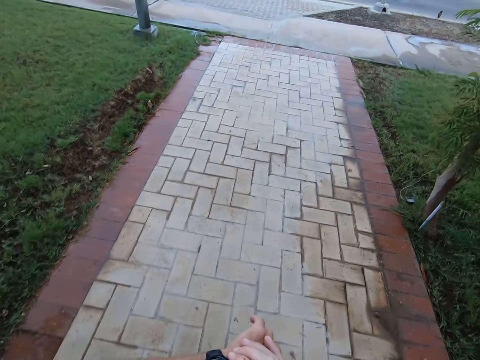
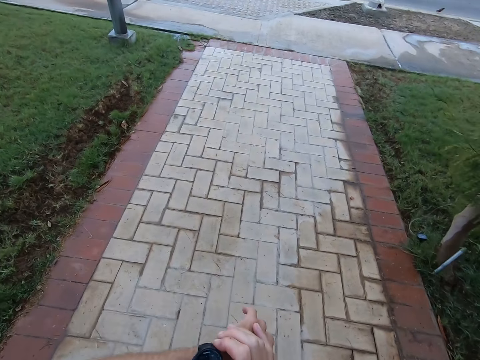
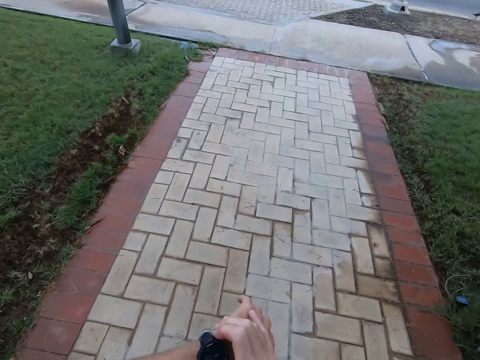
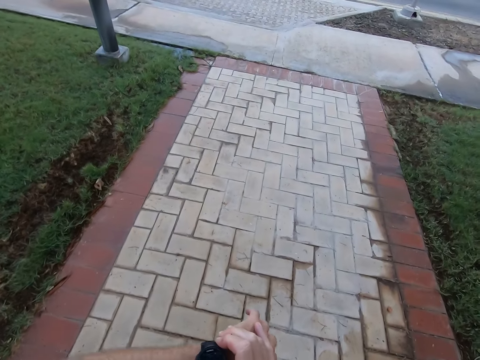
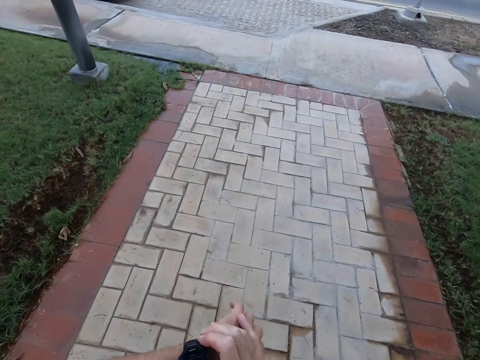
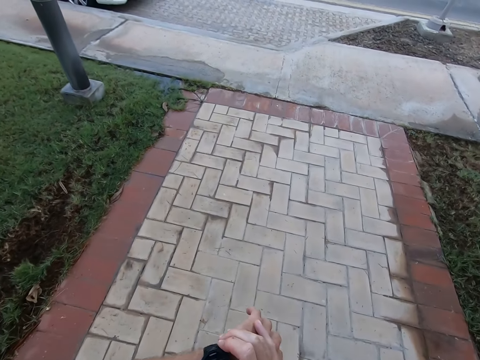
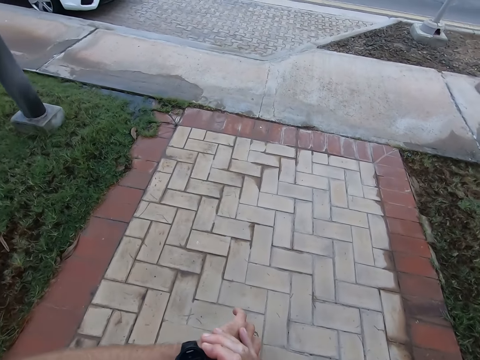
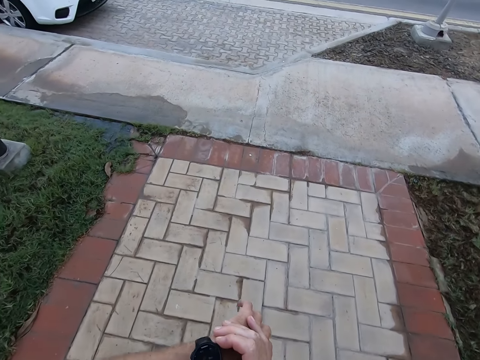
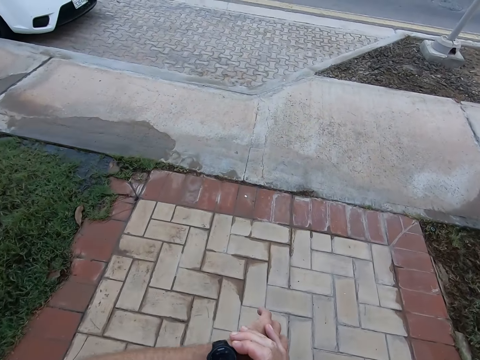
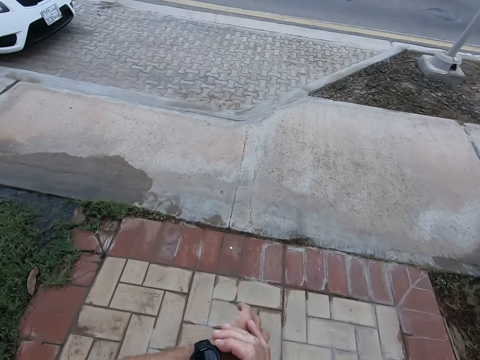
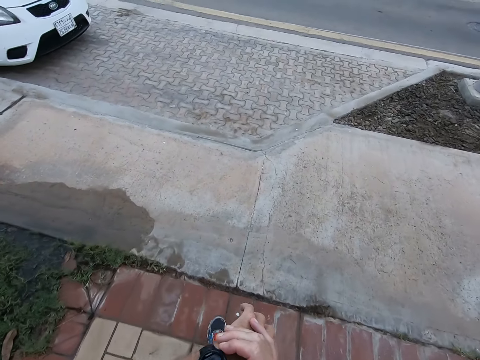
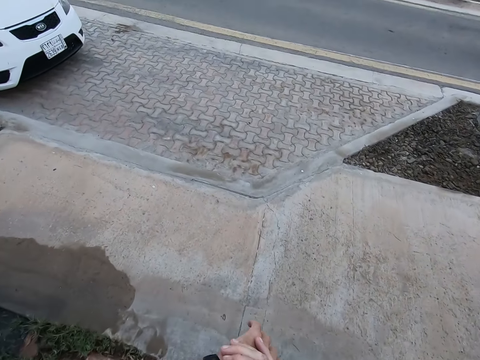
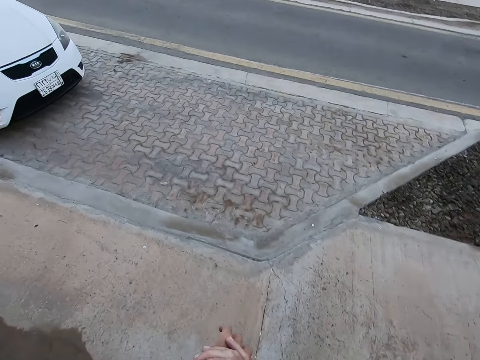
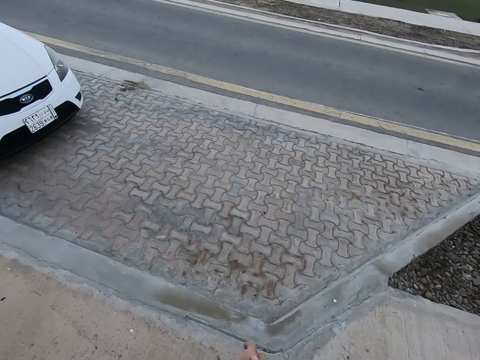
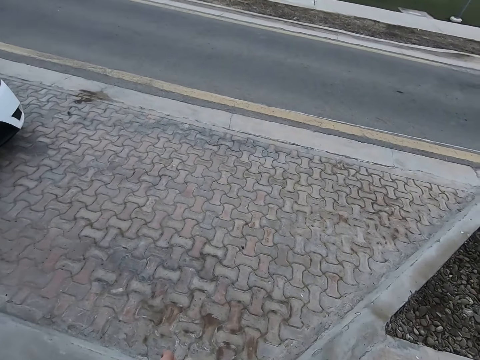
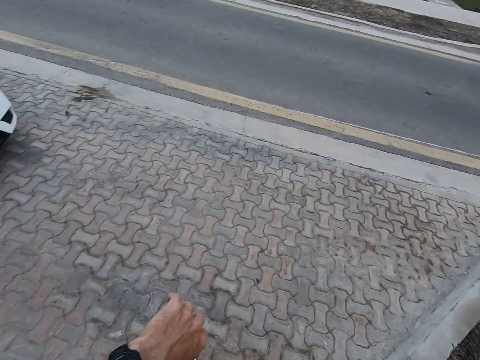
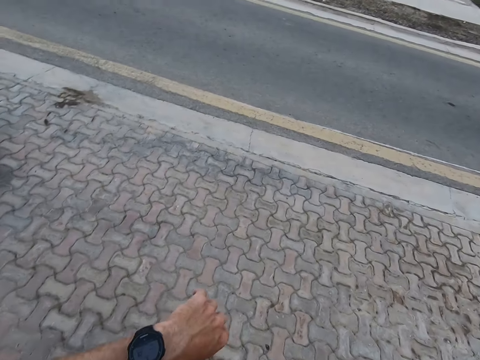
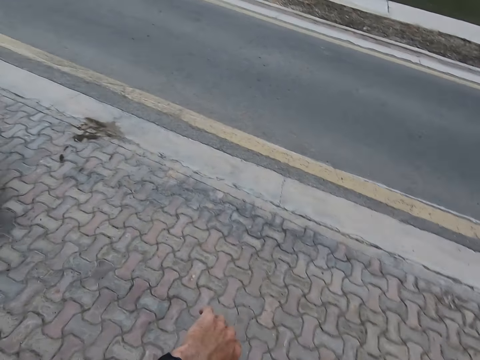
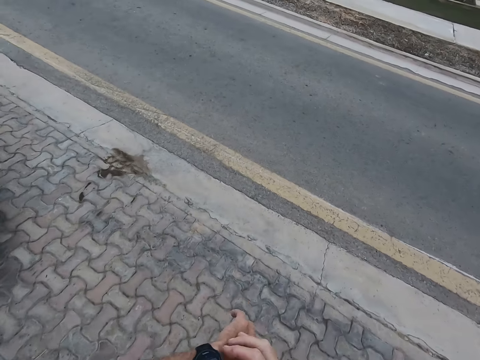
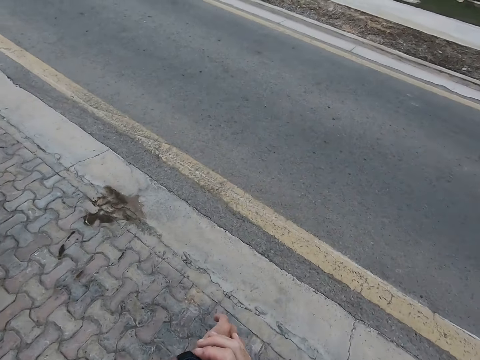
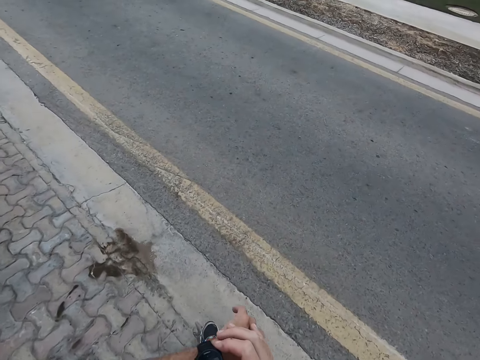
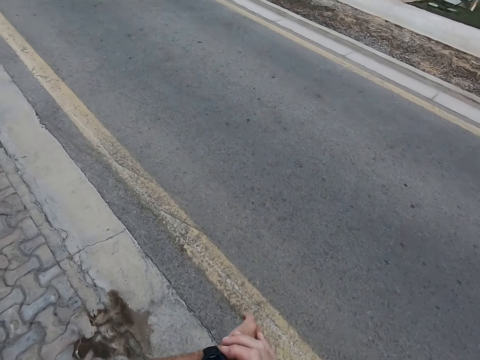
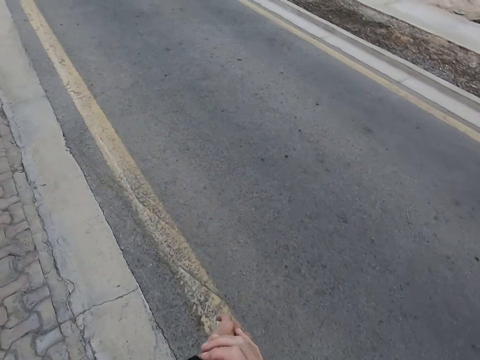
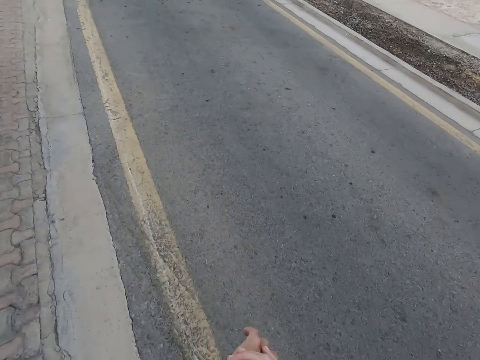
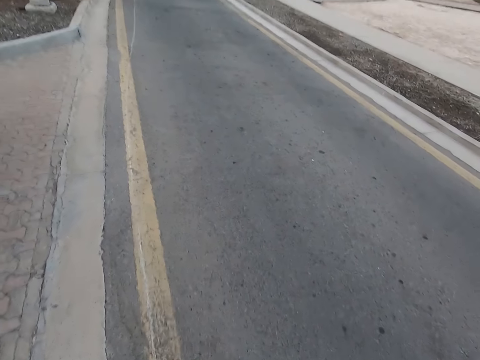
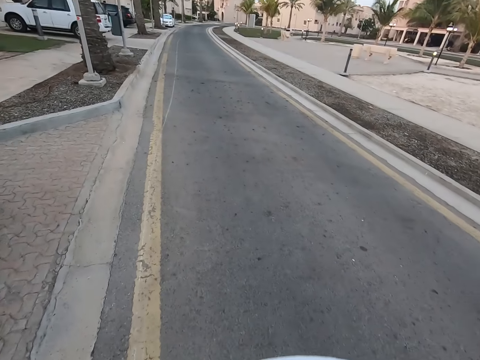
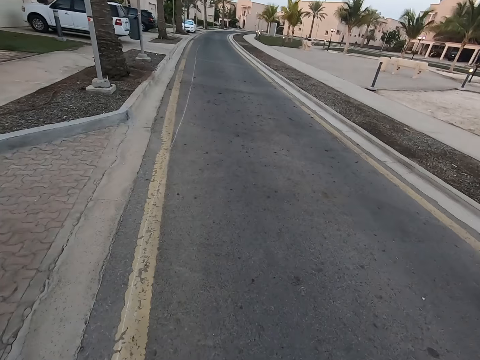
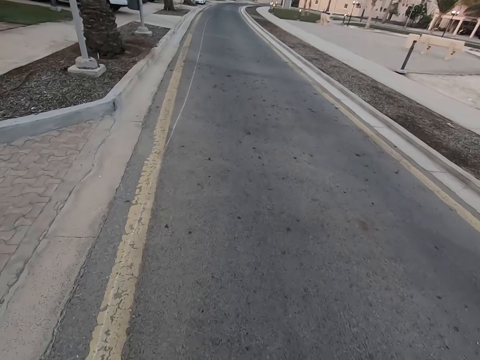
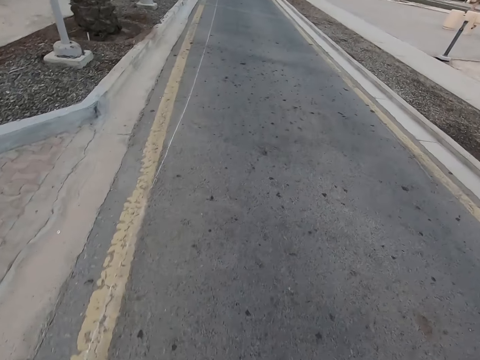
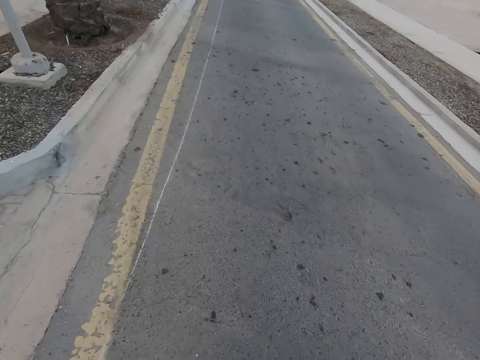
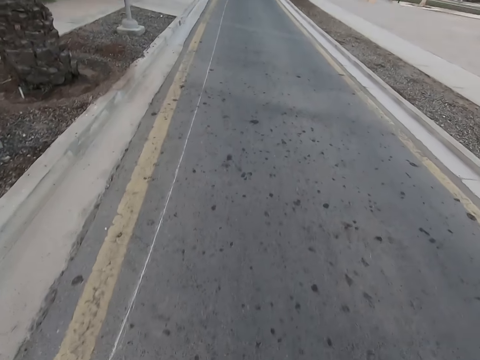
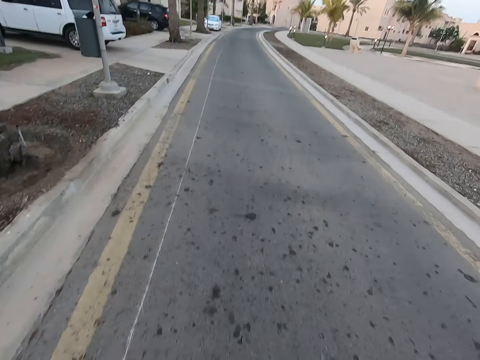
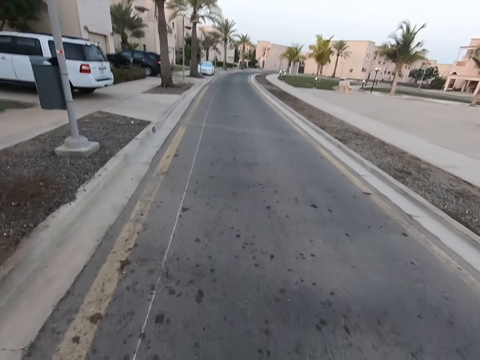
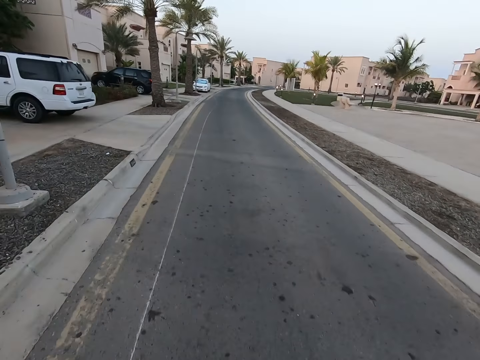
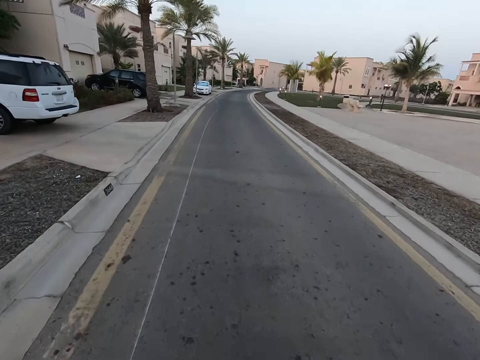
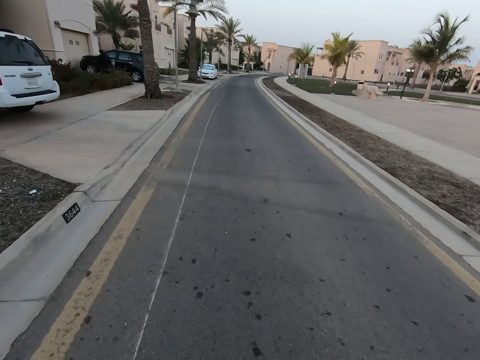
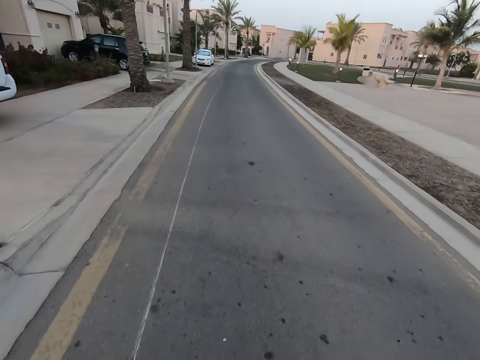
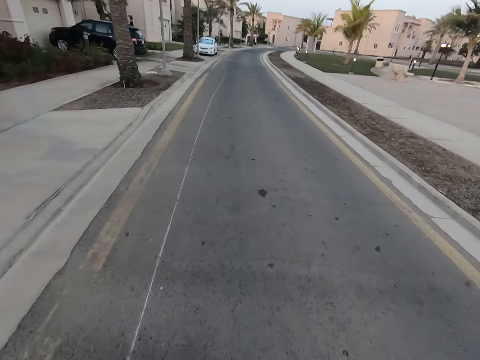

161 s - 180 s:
The camera wearer walks to a pedestrian road and starts jogging.

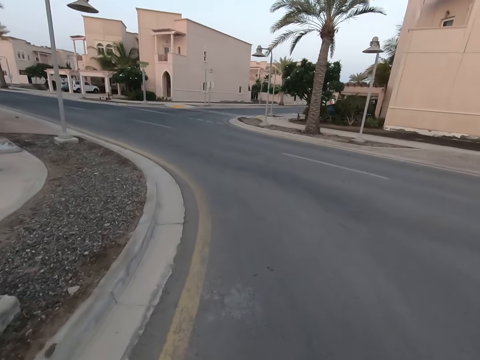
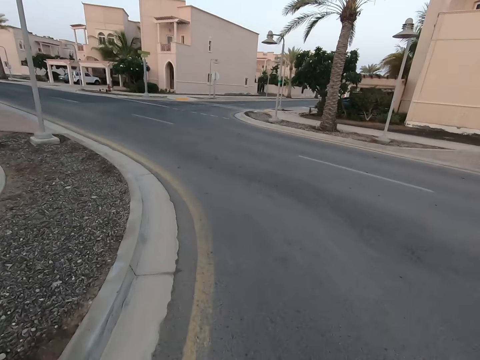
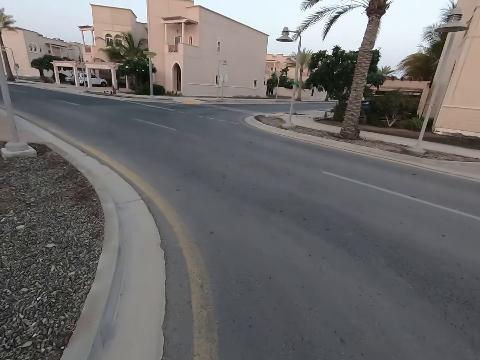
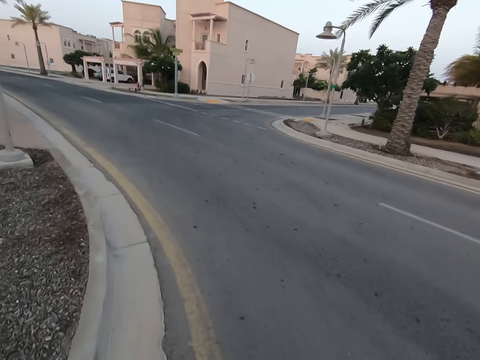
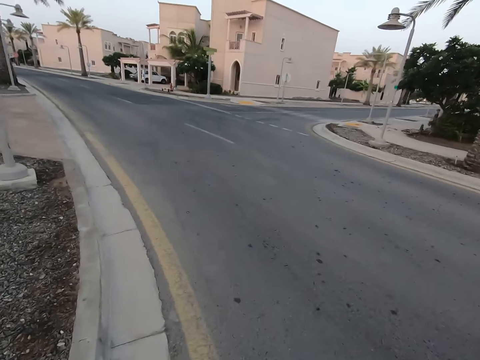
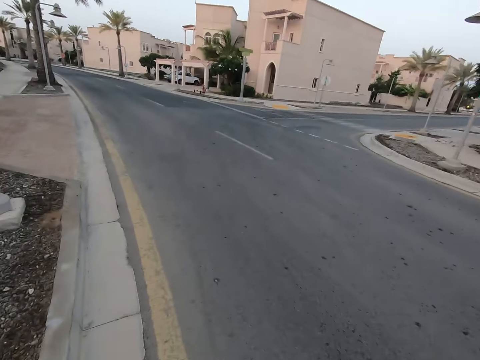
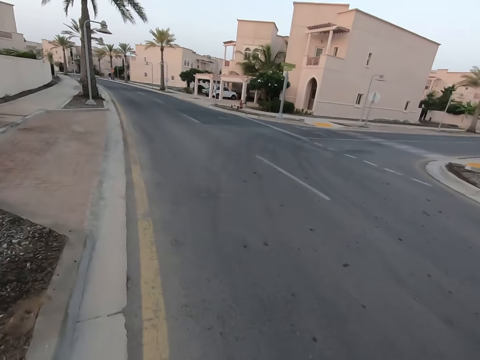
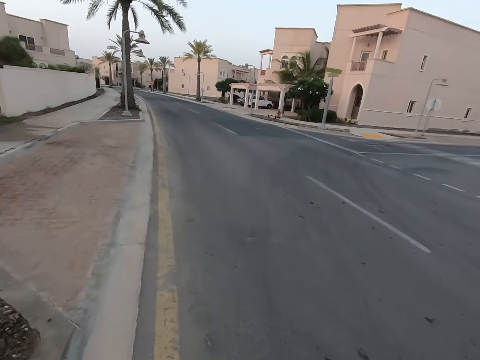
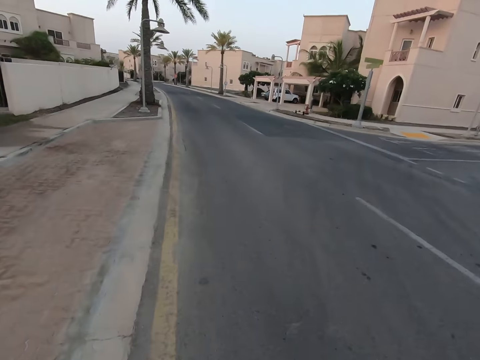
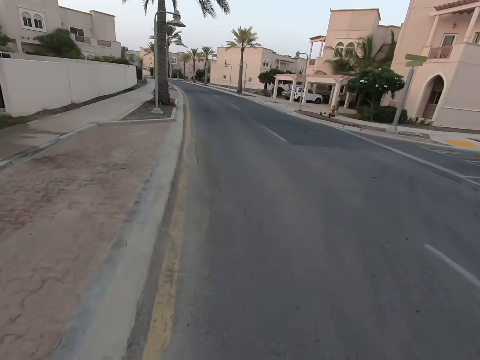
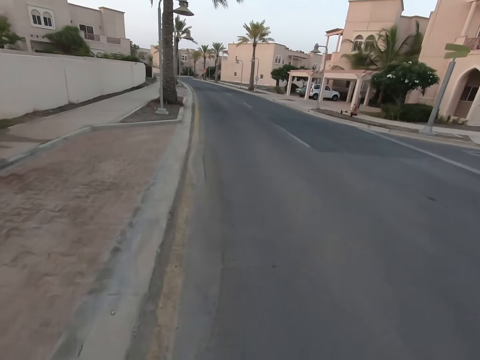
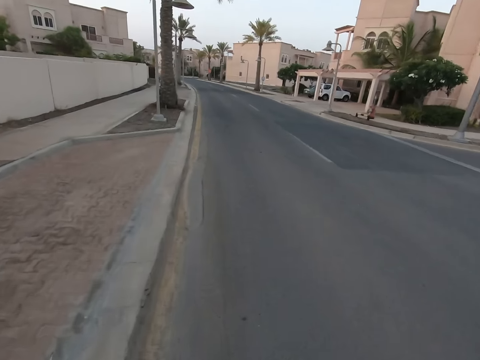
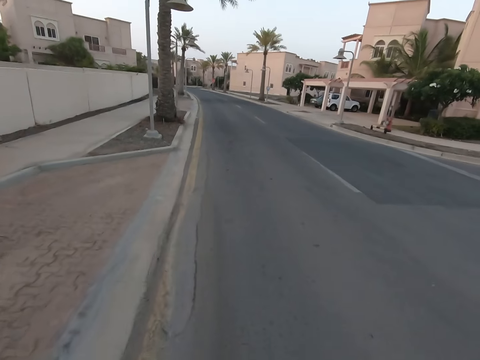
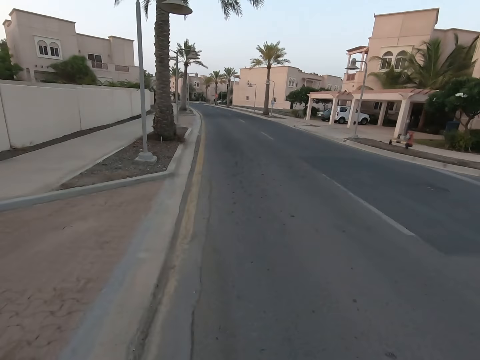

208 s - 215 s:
The camera wearer enters a main road with no vehicles and starts to run.
